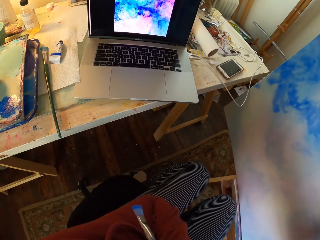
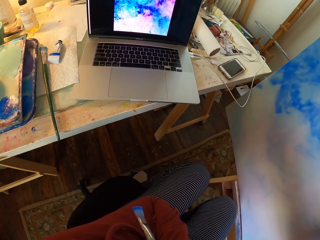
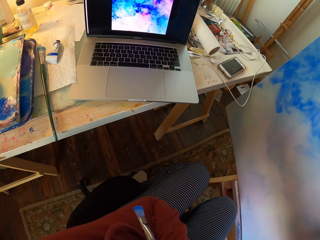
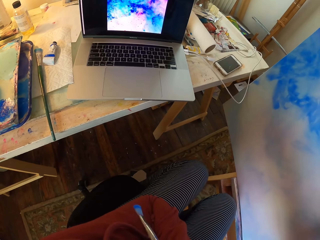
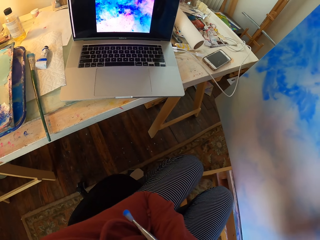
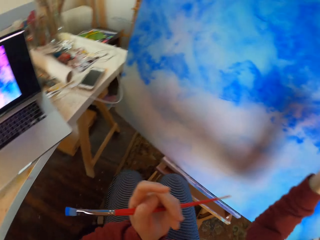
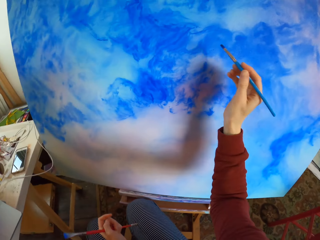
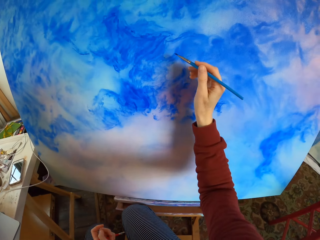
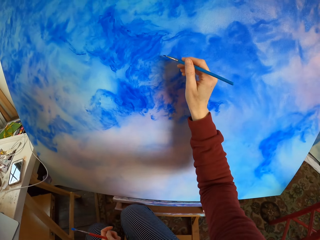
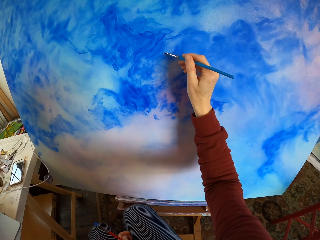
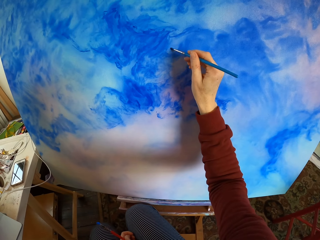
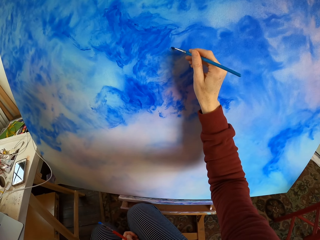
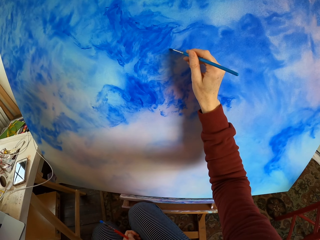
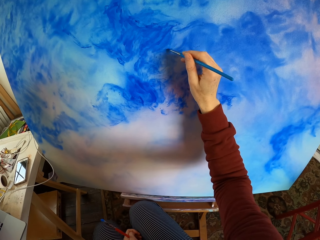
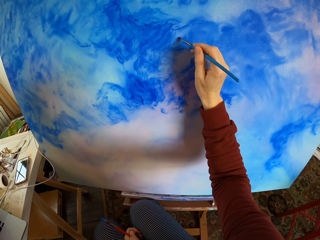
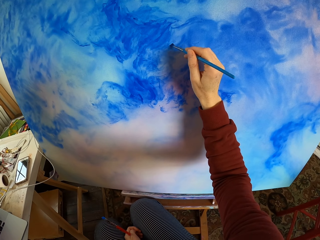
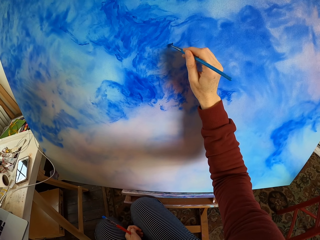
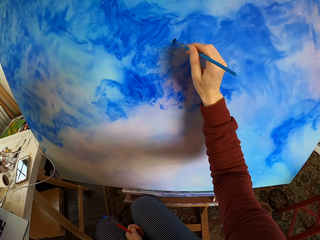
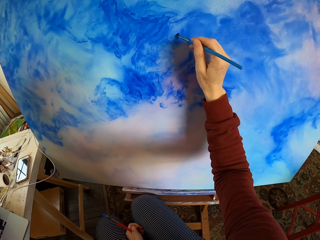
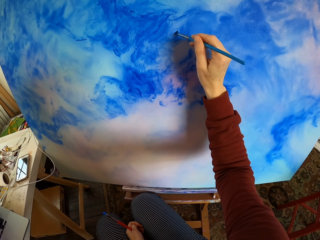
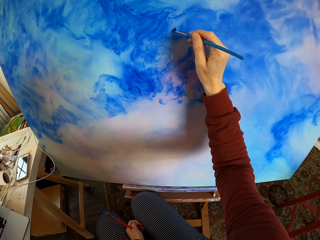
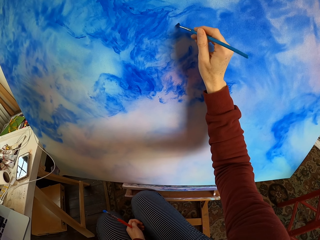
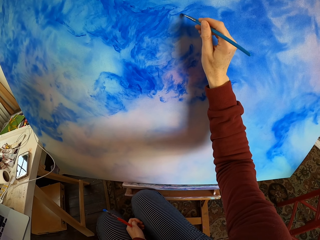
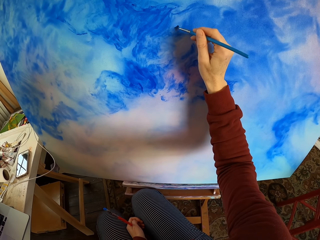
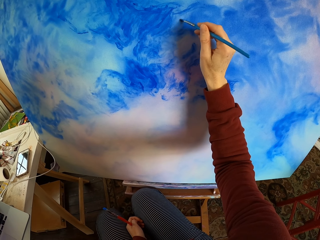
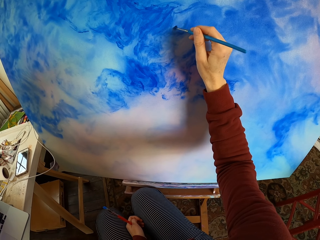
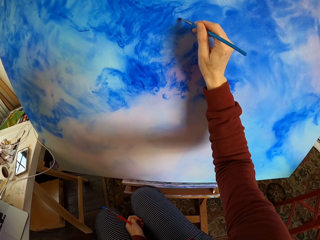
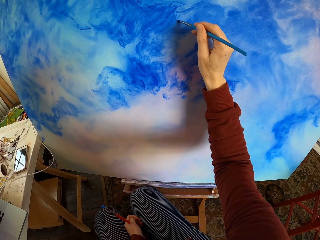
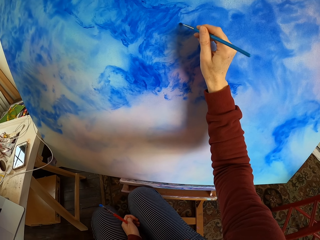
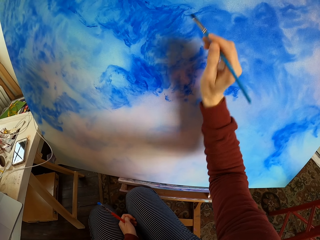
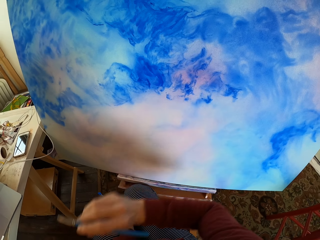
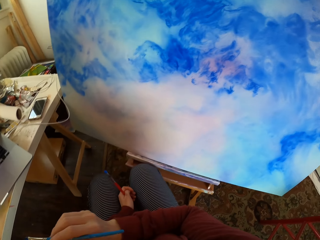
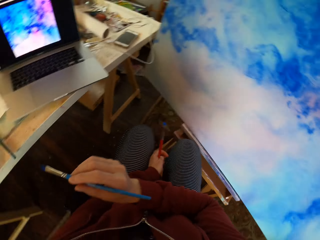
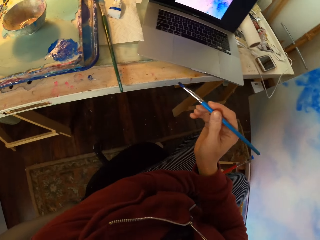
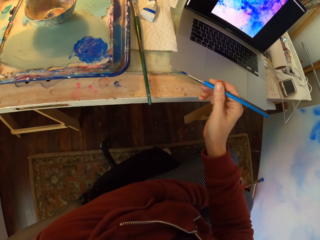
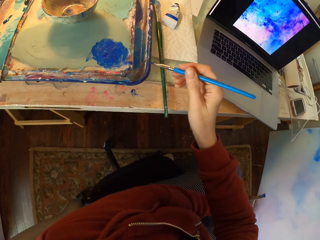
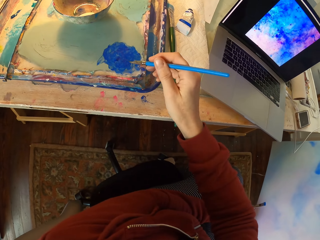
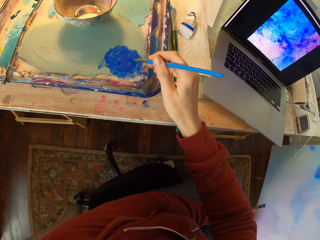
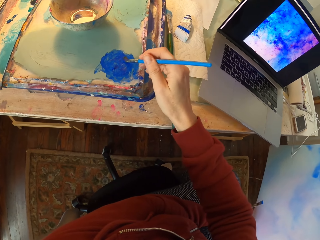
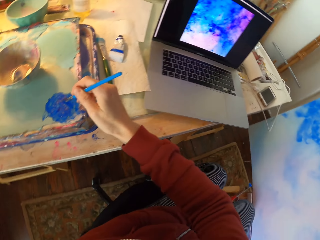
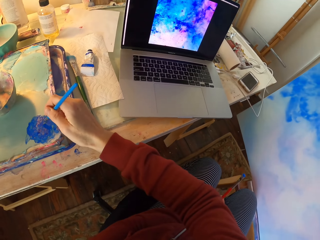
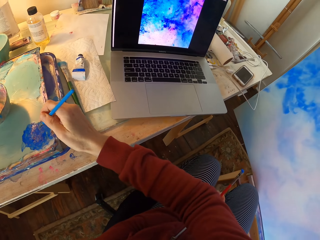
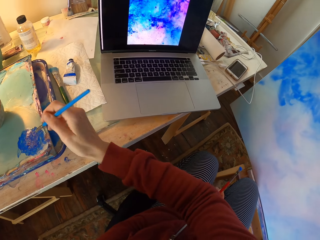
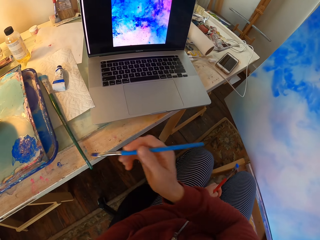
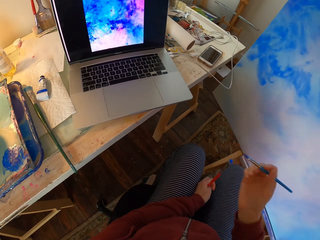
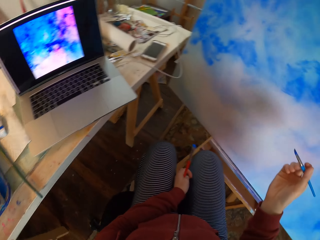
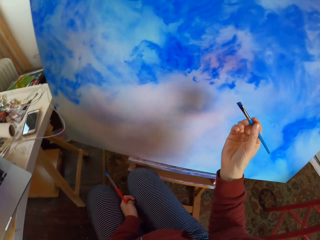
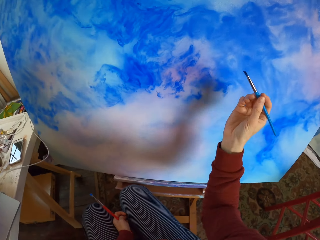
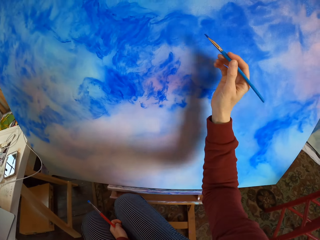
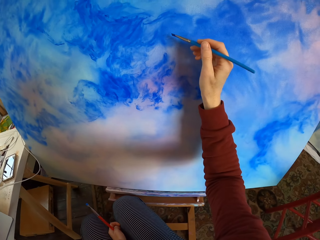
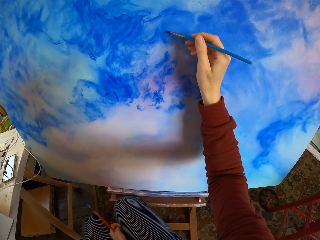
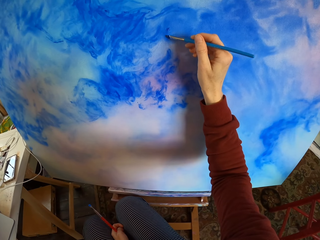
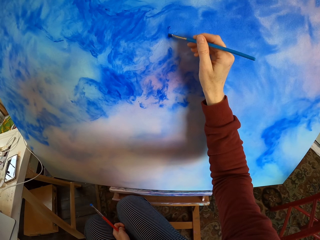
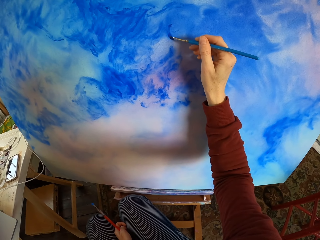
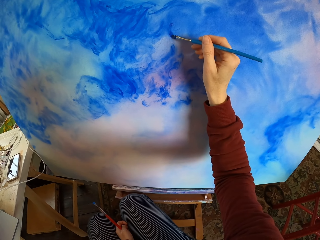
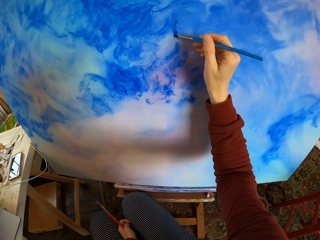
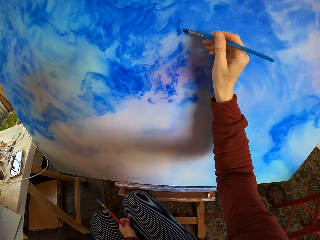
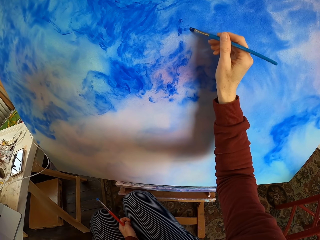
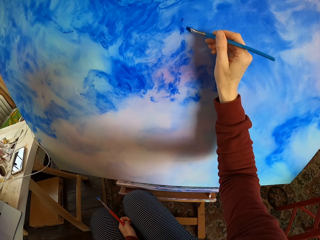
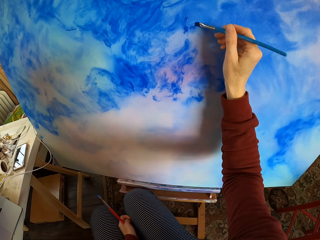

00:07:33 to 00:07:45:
The camera wearer looks at the laptop. They look around. They paint the decoration. They hold the brush. They dip the brush into the paint can. They apply the paint on the brush. They paint the decoration.

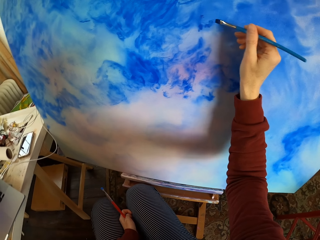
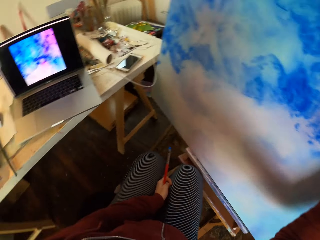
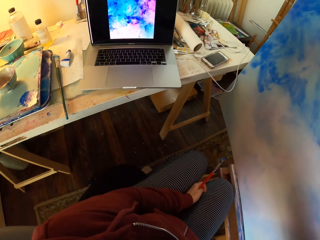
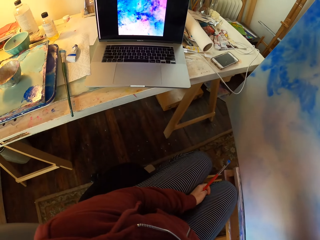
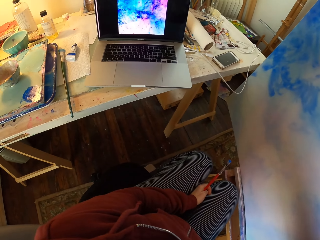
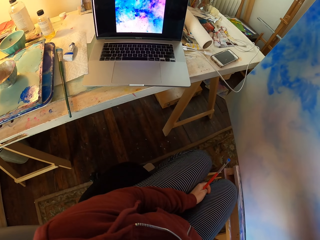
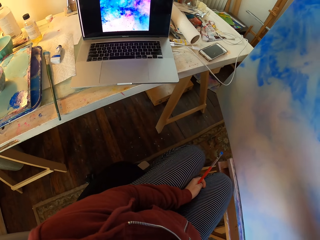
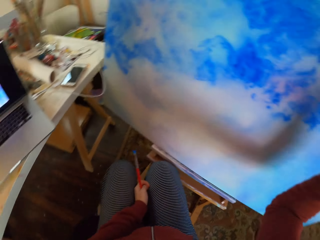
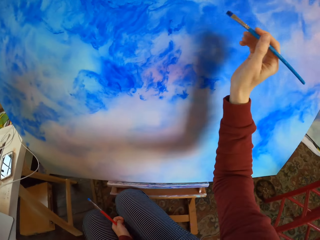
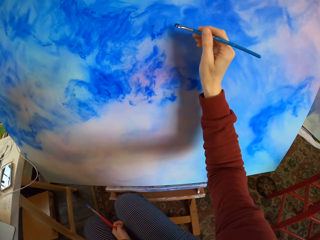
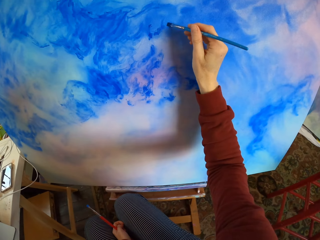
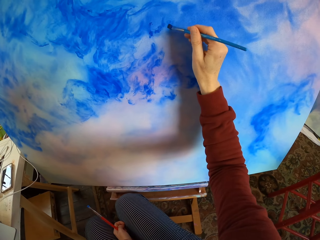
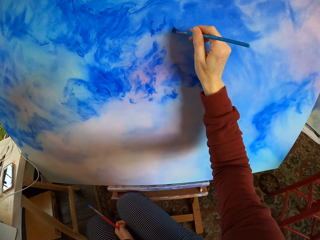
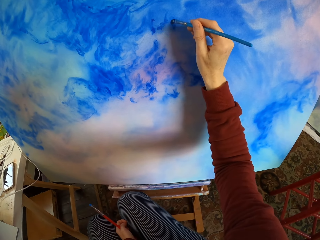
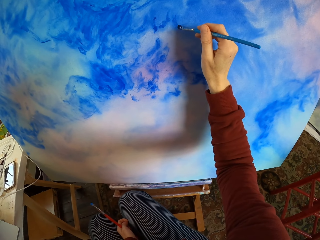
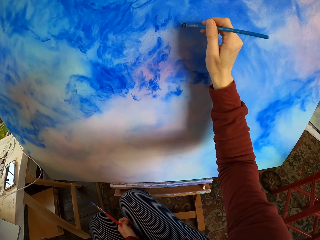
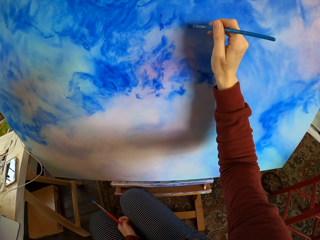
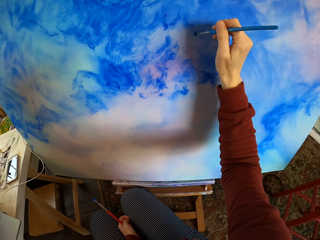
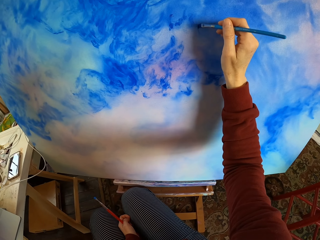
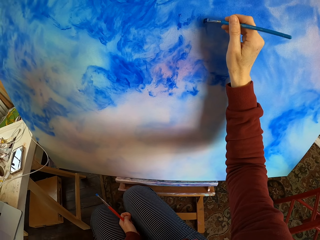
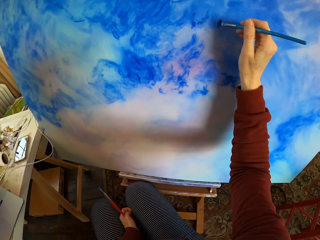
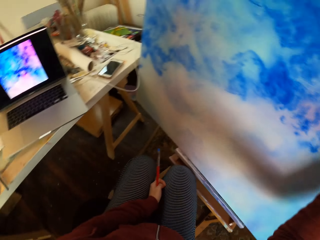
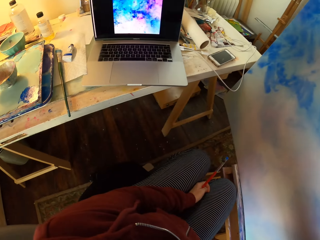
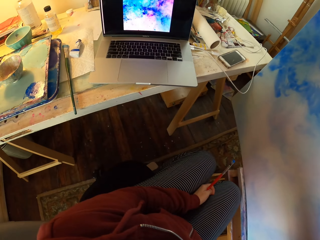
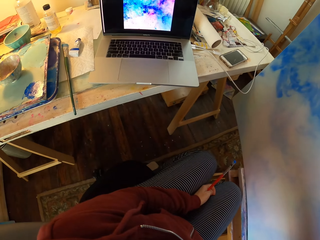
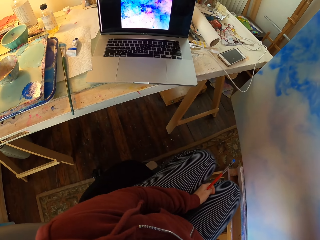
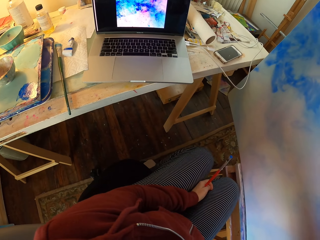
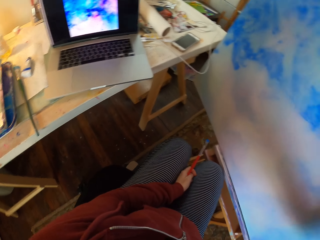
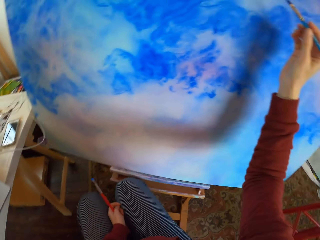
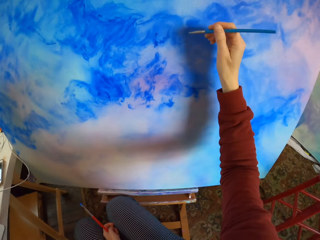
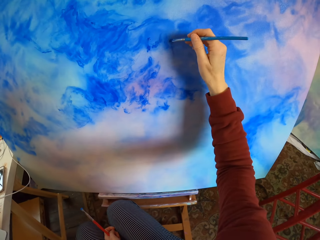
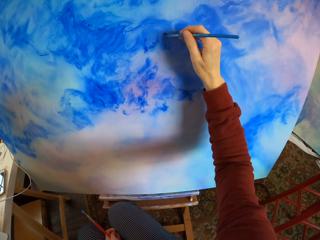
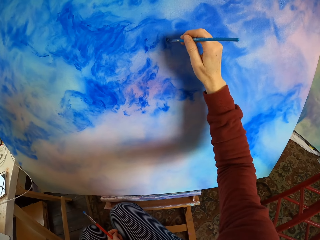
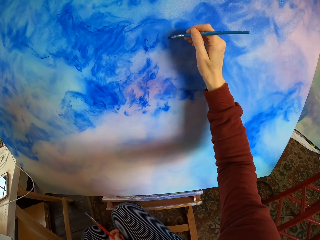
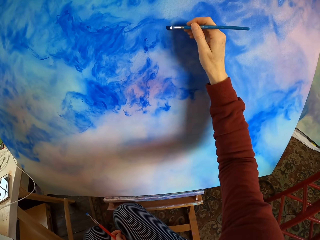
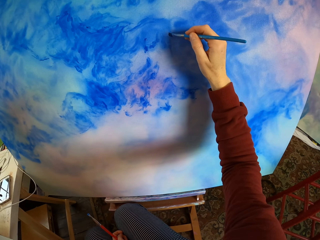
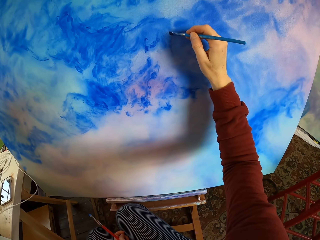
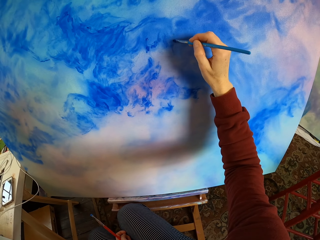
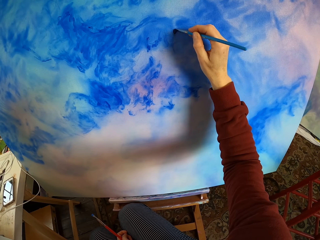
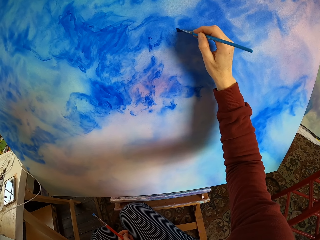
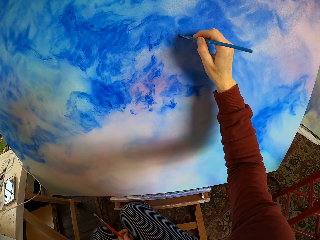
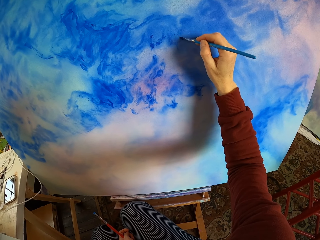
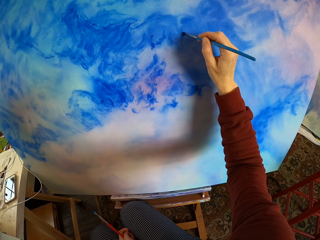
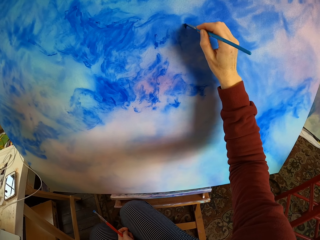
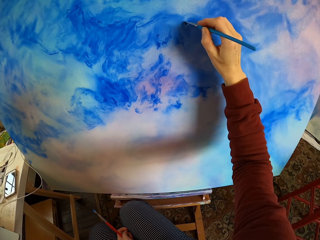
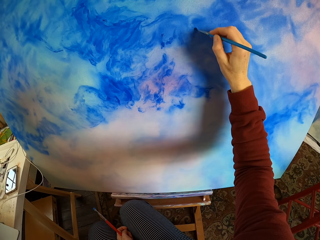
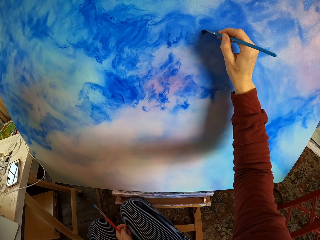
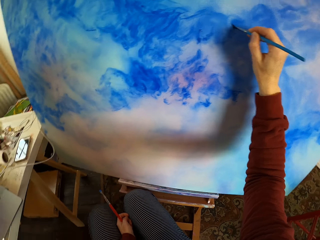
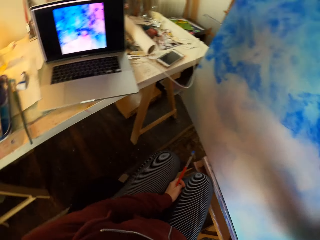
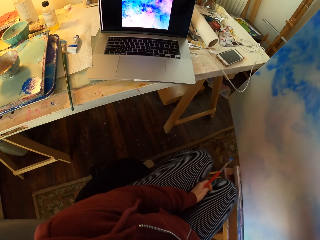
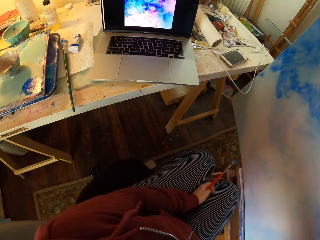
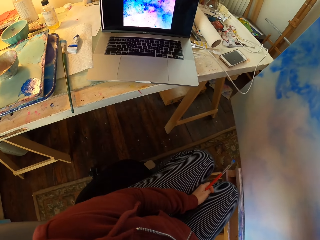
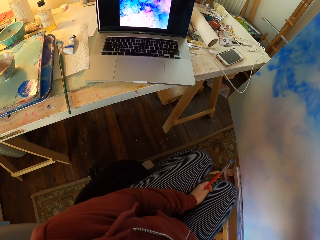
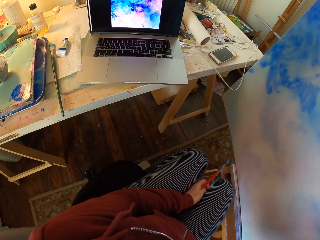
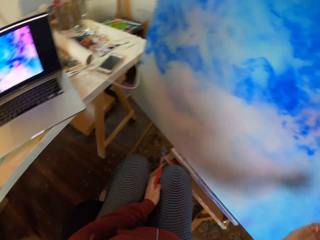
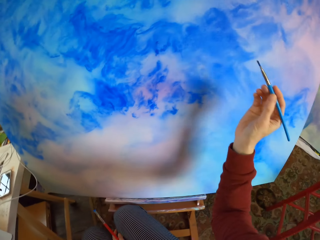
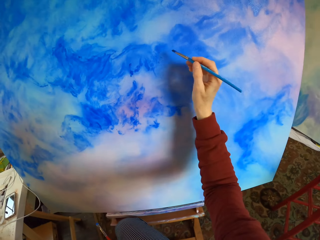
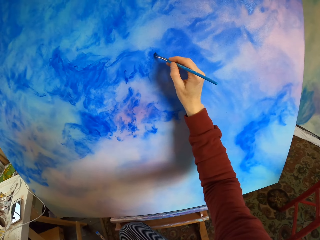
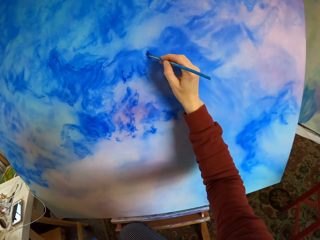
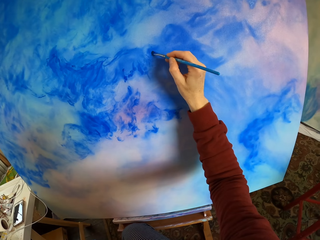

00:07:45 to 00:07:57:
The camera wearer looks at the laptop. They look around. They paint the decoration. They look around and look at the laptop. They paint the decoration. They look at the laptop and look around.
